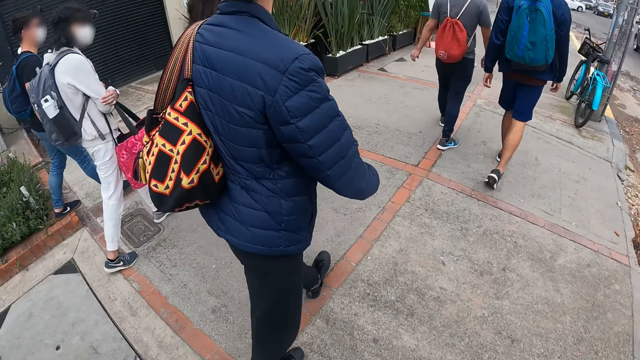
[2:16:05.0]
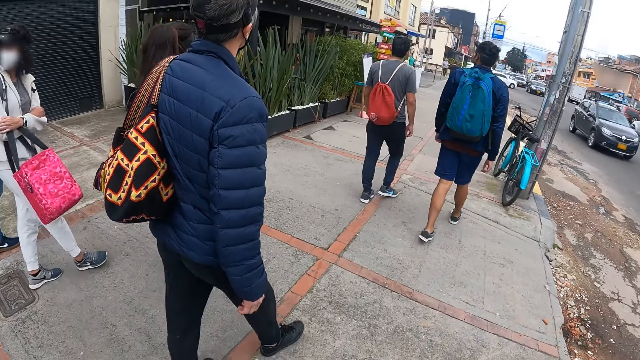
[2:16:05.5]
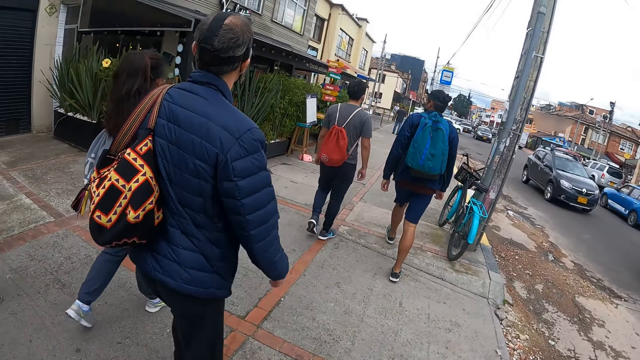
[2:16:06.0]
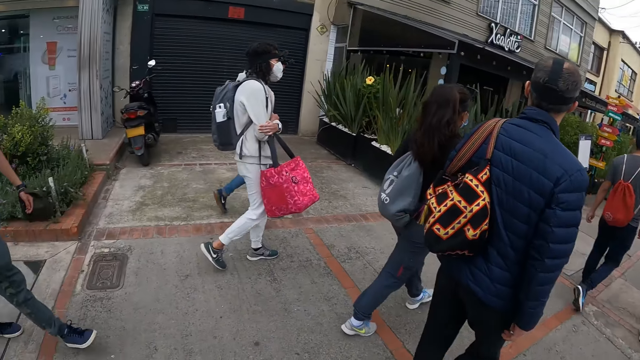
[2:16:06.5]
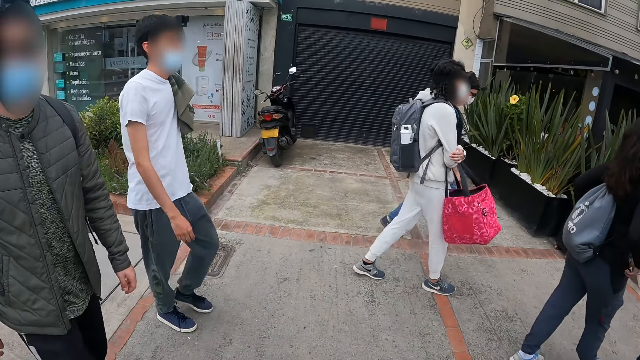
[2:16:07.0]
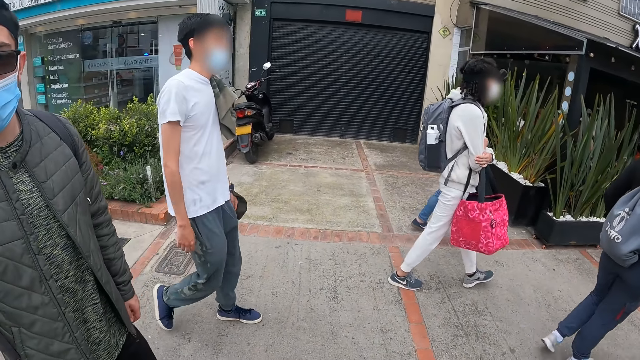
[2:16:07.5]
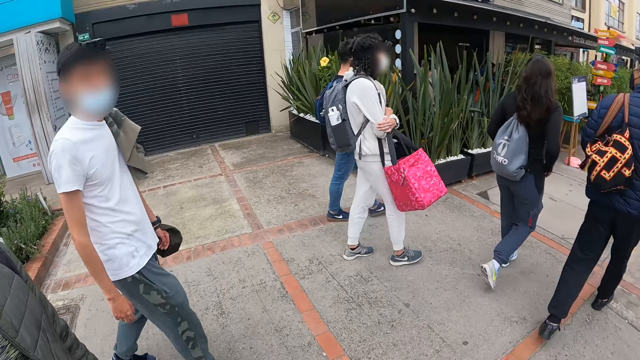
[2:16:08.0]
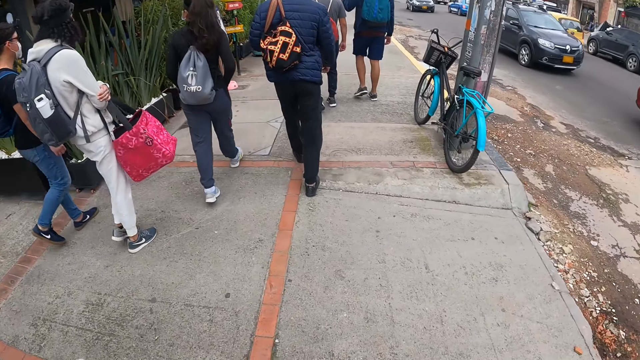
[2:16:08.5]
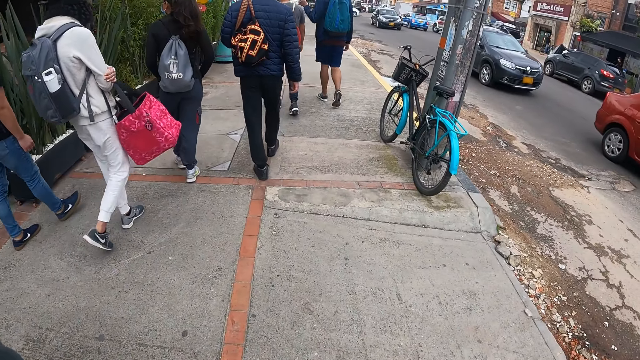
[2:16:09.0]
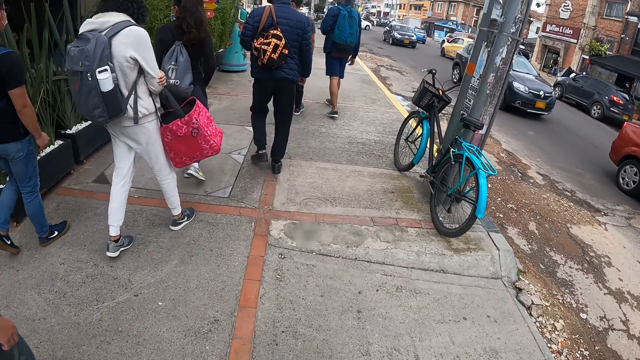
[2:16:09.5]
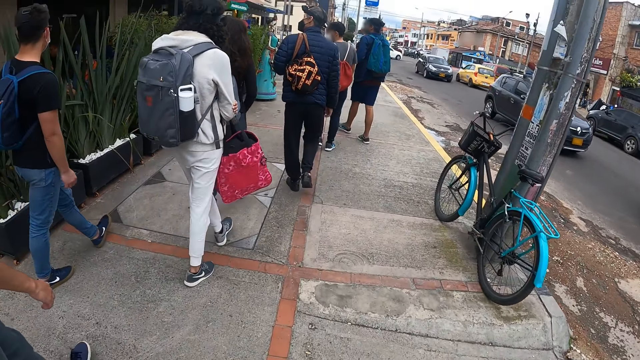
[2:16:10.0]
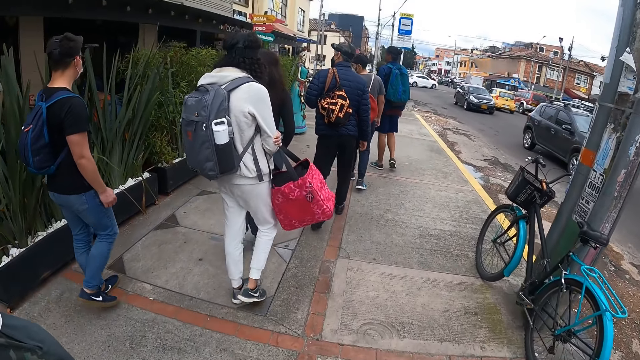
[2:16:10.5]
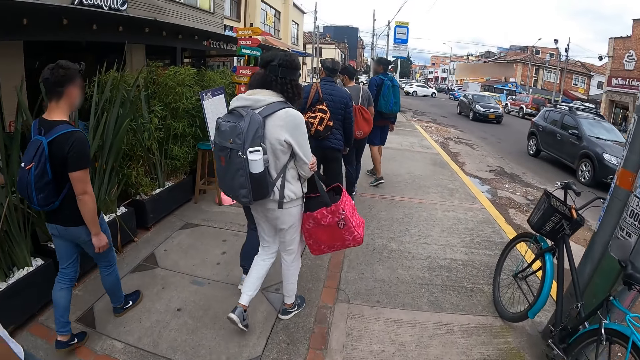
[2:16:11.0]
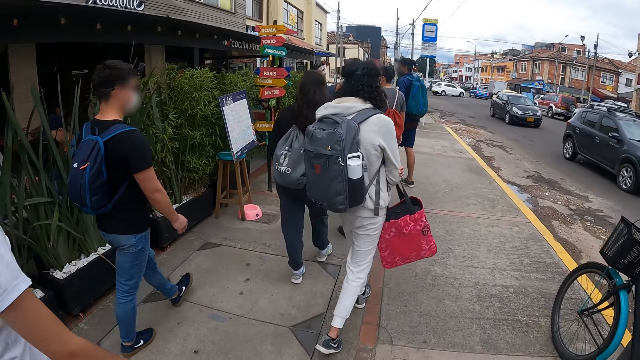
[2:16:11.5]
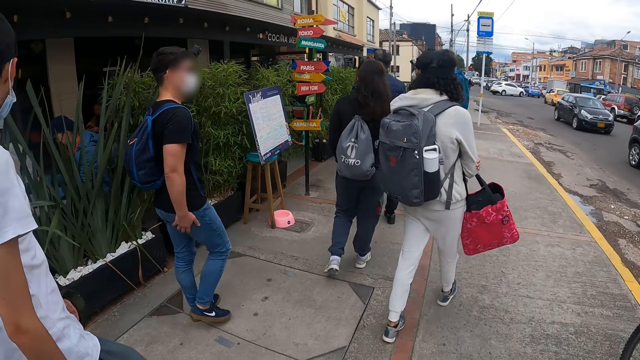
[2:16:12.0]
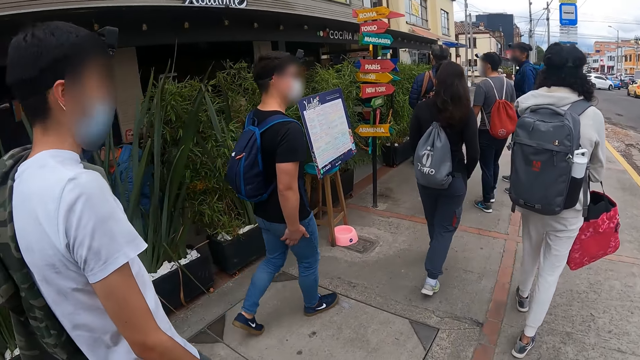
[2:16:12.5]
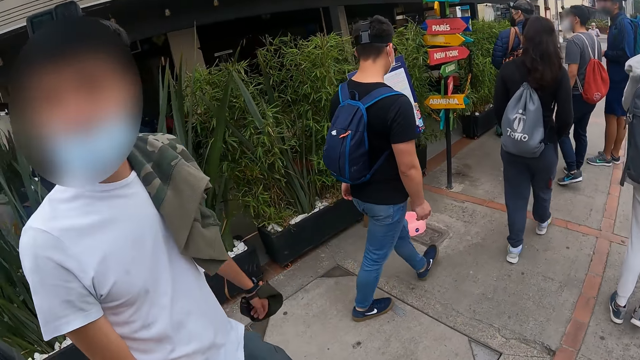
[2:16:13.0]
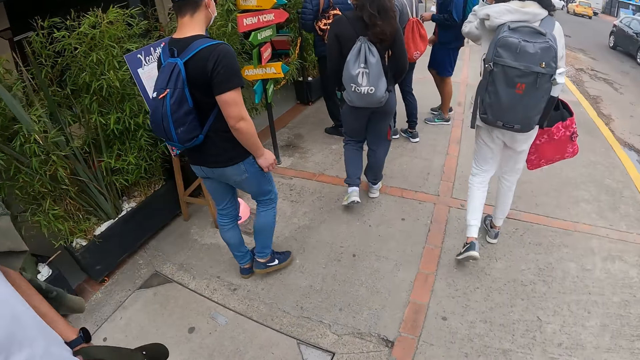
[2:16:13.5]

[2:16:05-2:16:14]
A man looks at the camera wearer. The camera wearer looks at the man. They walk on the pathway.

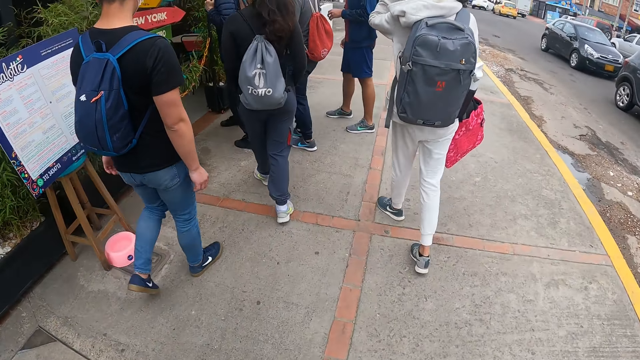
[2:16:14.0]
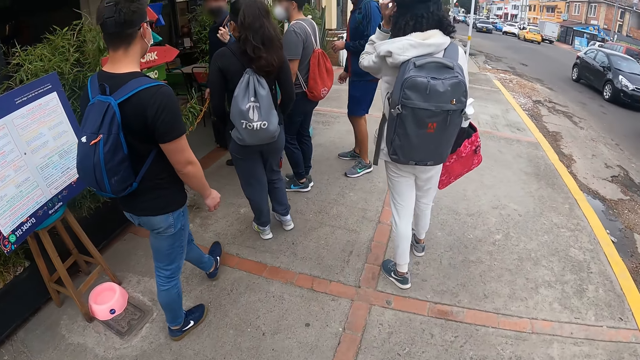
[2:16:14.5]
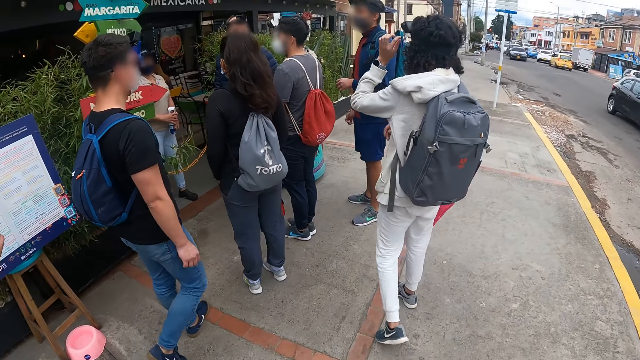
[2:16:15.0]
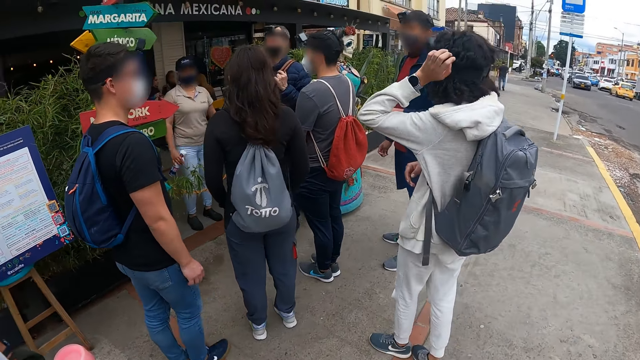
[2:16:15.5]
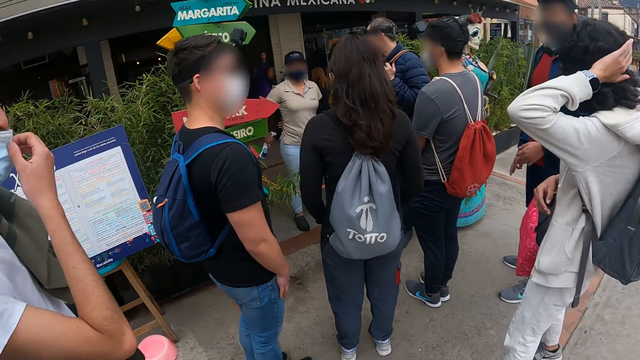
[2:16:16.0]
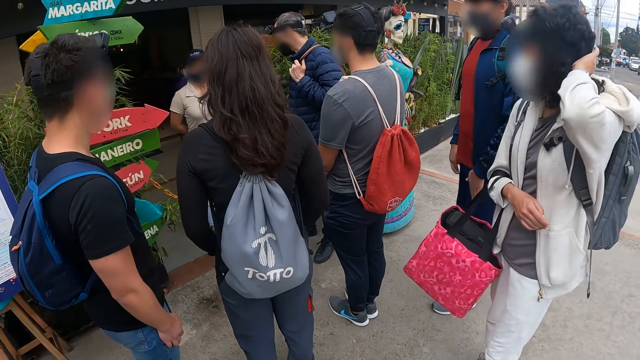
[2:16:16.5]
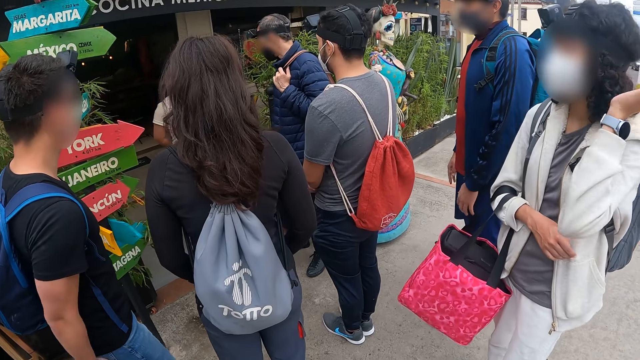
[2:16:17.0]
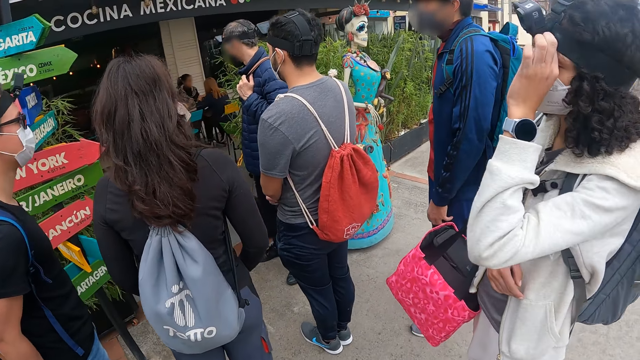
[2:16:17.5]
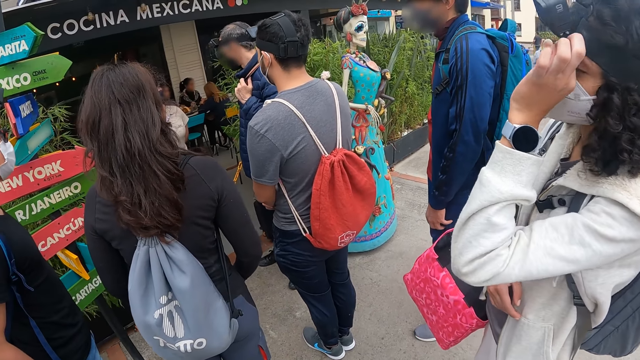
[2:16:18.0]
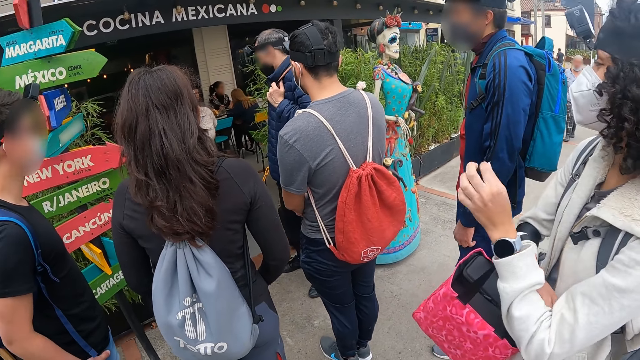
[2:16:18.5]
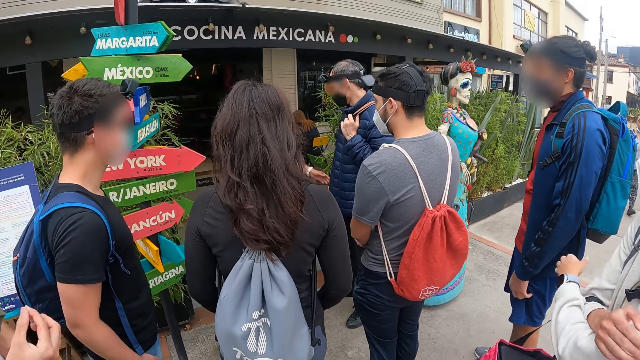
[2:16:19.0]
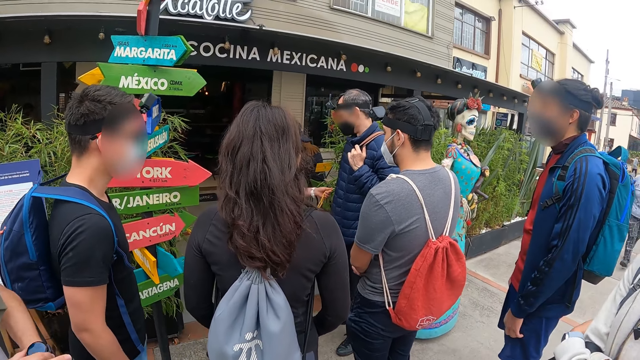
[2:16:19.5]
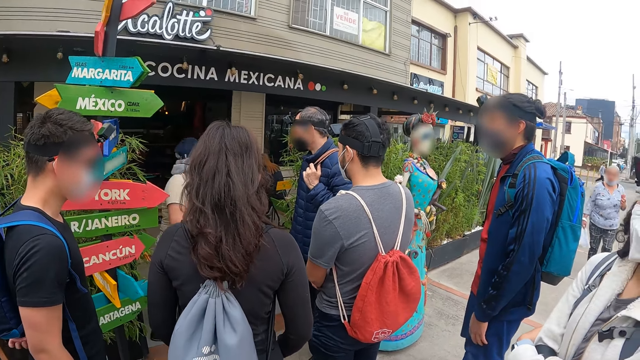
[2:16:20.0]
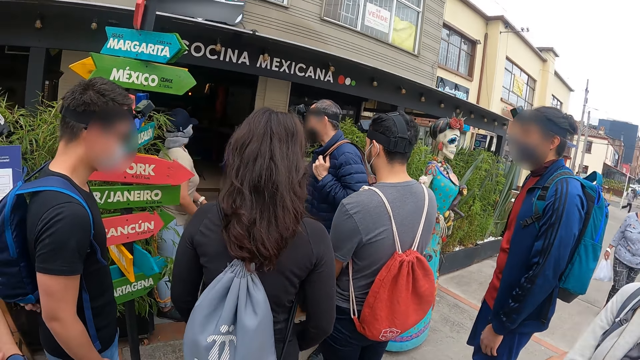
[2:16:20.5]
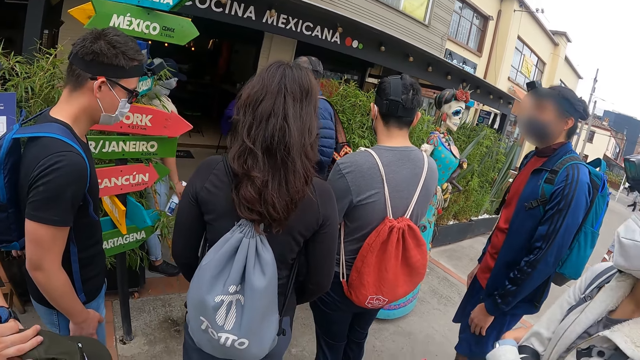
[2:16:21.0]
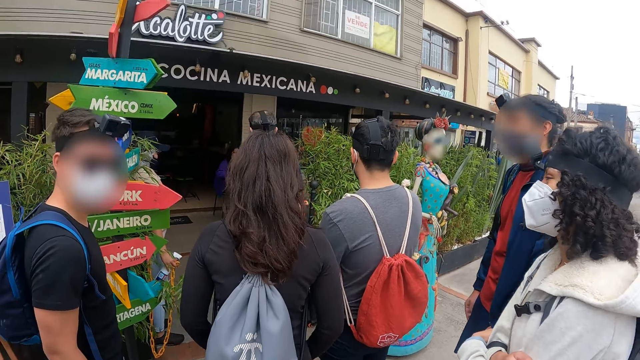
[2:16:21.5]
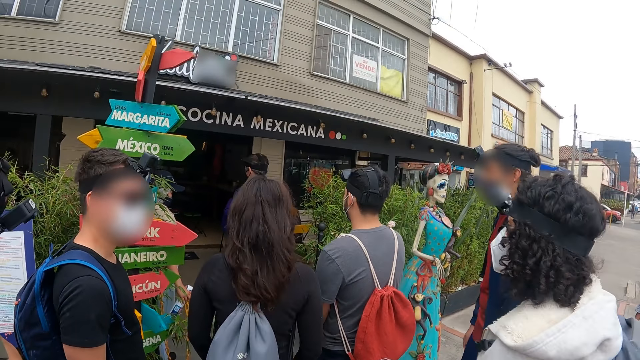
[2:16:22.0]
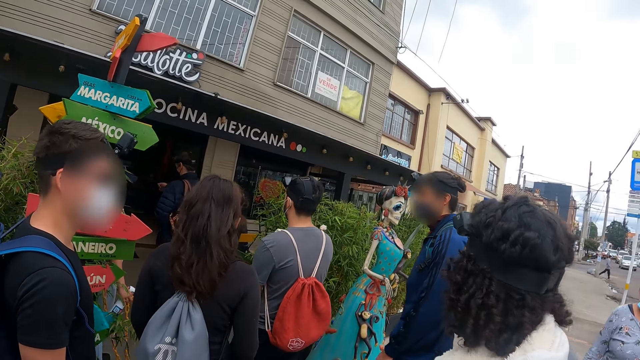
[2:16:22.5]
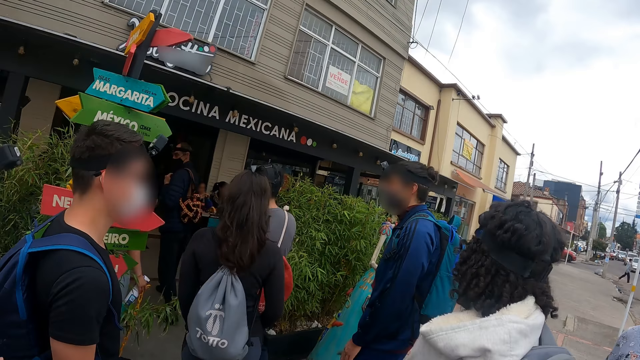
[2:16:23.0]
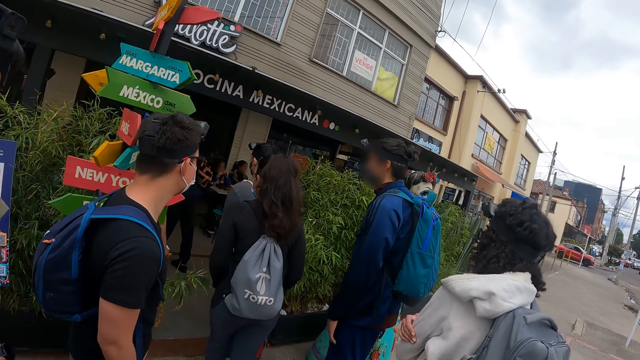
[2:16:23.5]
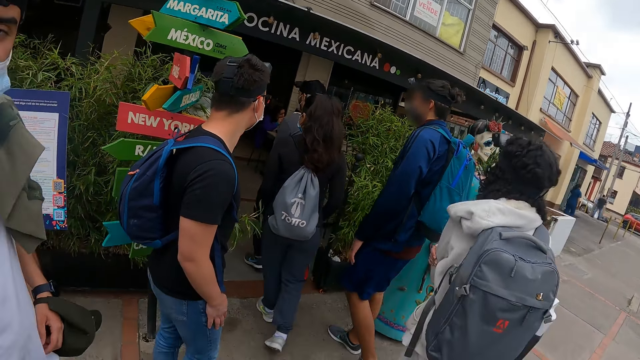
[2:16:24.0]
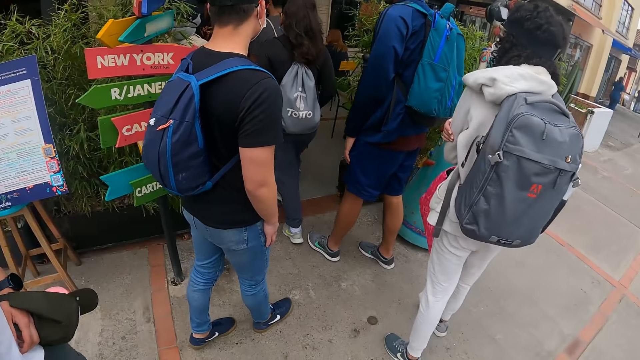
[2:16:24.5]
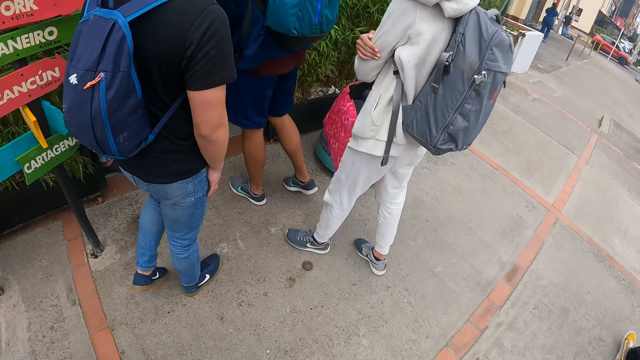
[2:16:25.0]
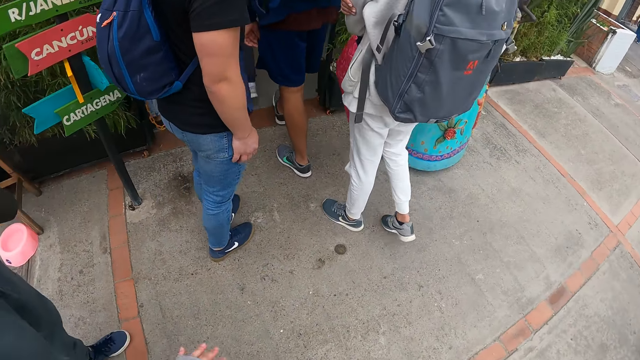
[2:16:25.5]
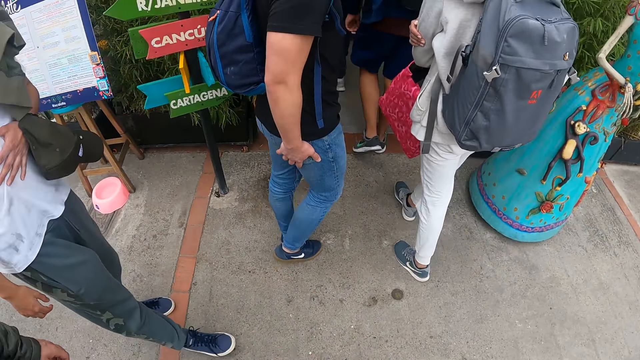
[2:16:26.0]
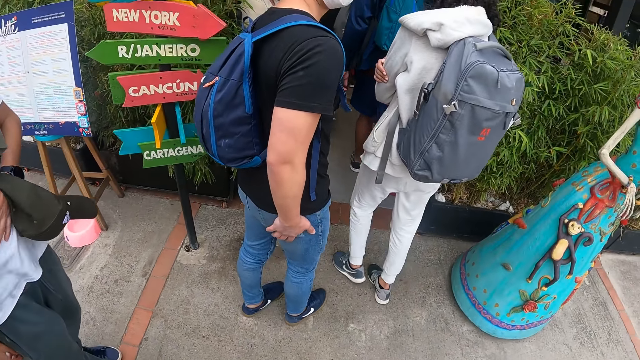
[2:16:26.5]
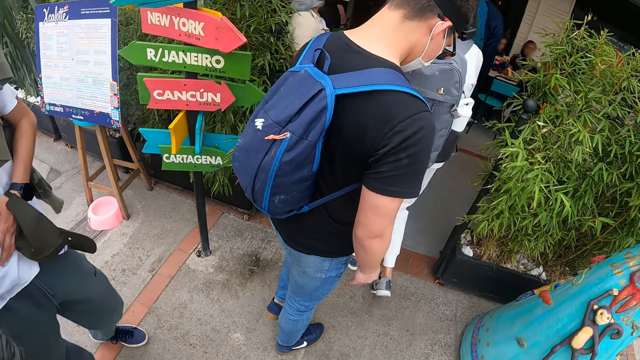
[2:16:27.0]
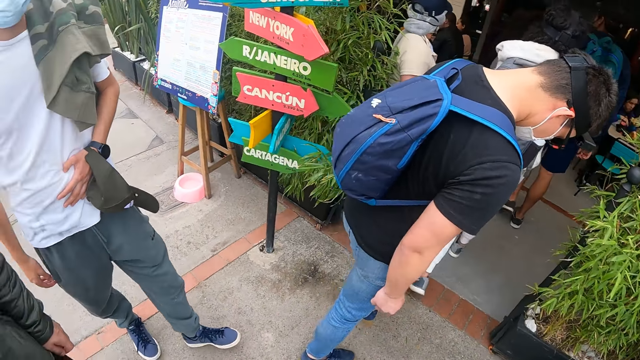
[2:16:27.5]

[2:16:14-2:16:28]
The camera wearer stops in front of a restaurant with the group of people. The man interacts with a waitress at the entrance of the restaurant. The camera wearer stands outside the restaurant. The man enters into the restaurant with the group of people. Another man interacts with the camera wearer. The other man rubs his stomach with his left hand.
